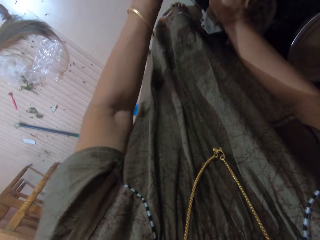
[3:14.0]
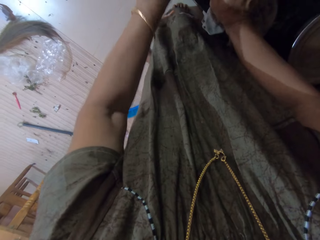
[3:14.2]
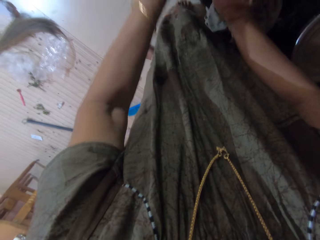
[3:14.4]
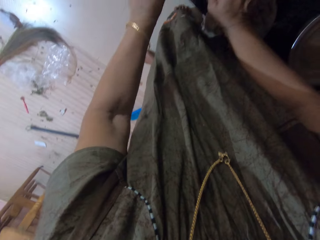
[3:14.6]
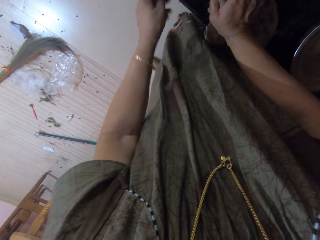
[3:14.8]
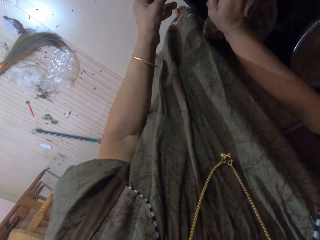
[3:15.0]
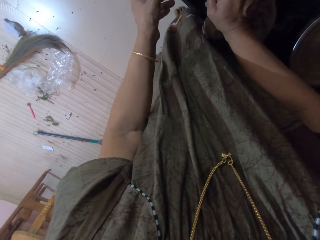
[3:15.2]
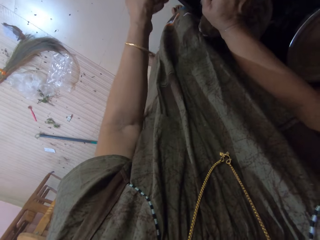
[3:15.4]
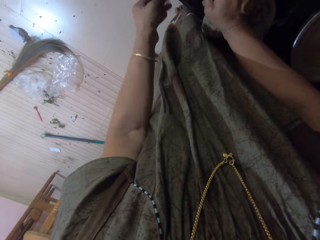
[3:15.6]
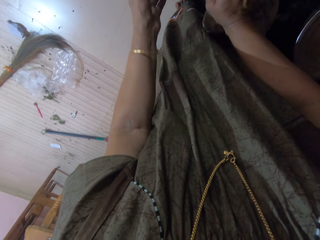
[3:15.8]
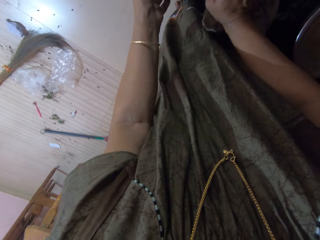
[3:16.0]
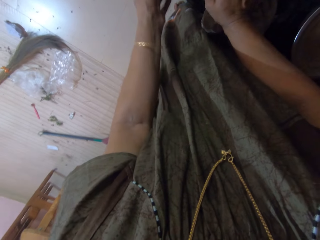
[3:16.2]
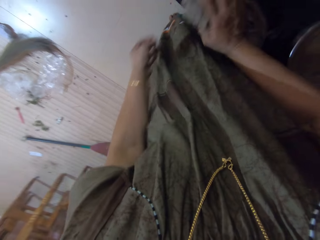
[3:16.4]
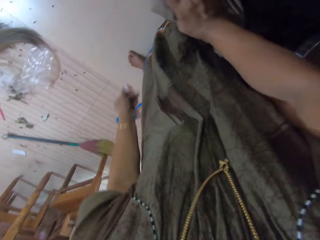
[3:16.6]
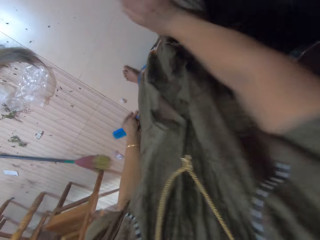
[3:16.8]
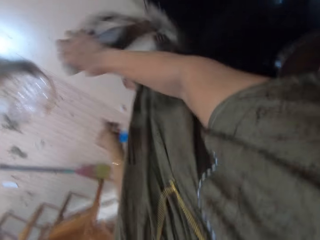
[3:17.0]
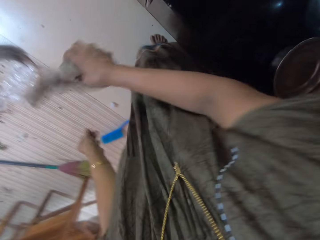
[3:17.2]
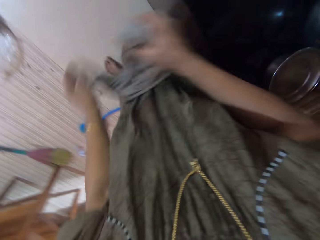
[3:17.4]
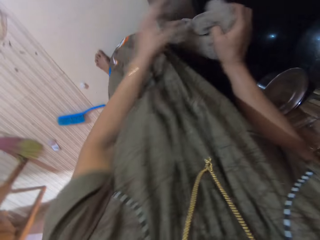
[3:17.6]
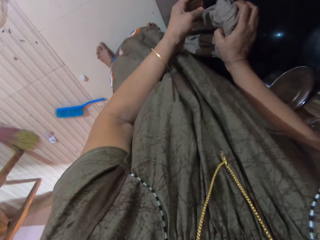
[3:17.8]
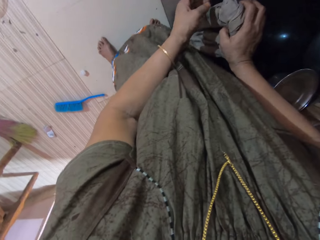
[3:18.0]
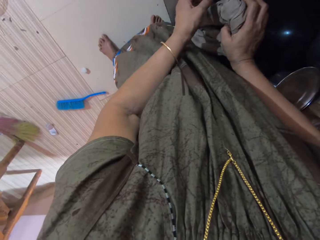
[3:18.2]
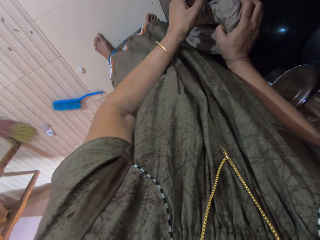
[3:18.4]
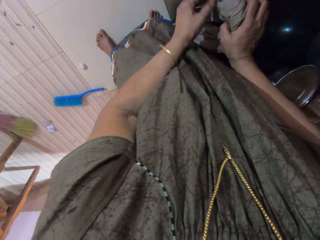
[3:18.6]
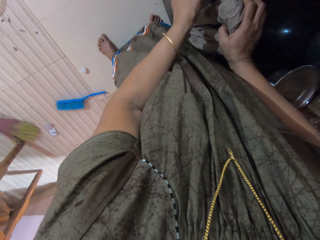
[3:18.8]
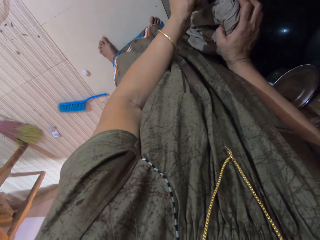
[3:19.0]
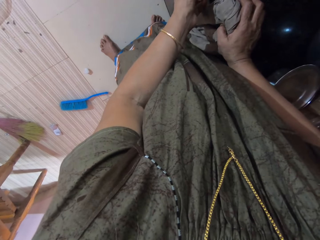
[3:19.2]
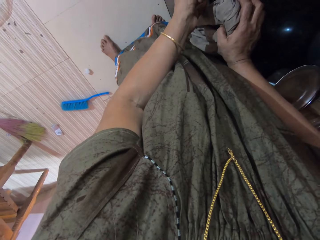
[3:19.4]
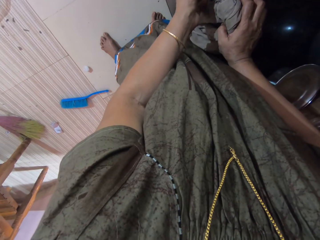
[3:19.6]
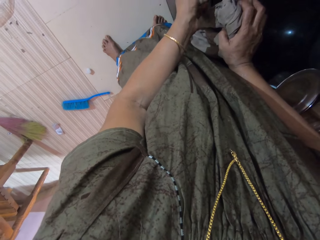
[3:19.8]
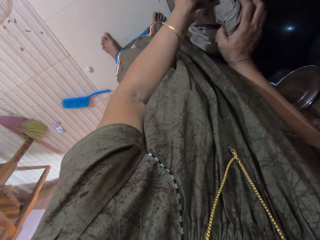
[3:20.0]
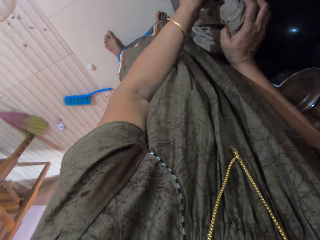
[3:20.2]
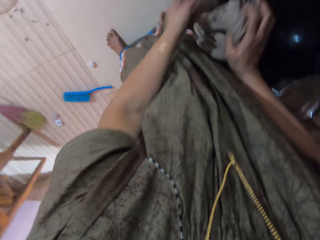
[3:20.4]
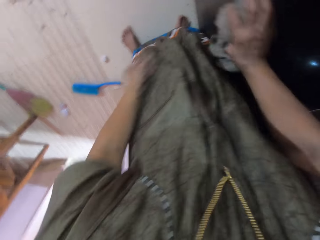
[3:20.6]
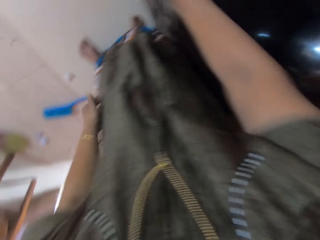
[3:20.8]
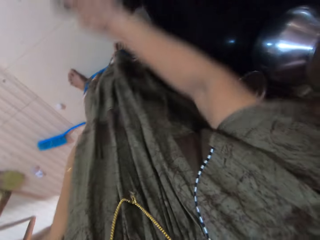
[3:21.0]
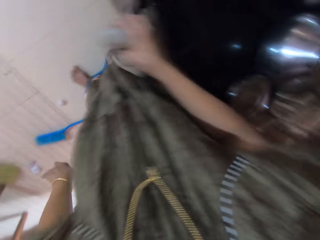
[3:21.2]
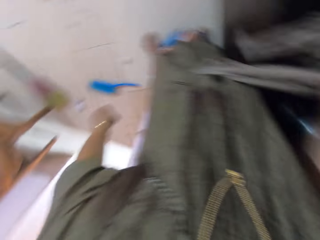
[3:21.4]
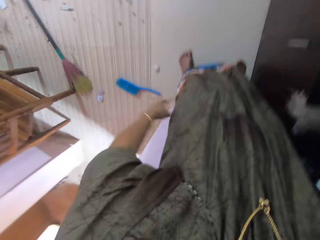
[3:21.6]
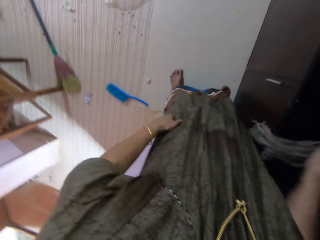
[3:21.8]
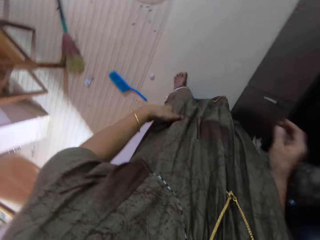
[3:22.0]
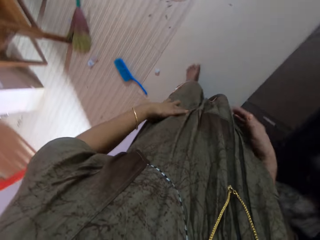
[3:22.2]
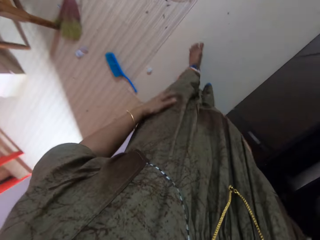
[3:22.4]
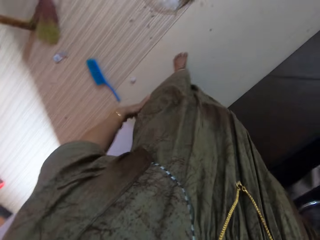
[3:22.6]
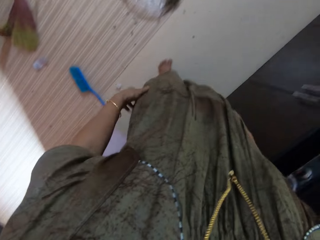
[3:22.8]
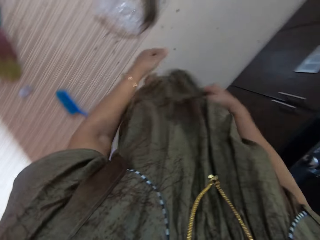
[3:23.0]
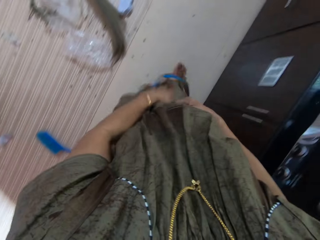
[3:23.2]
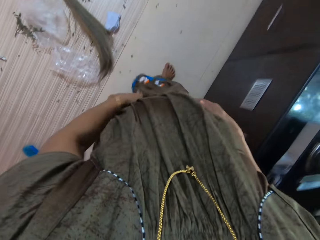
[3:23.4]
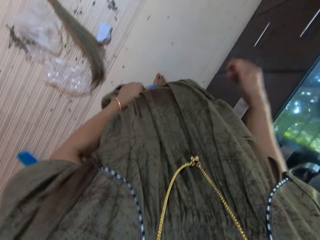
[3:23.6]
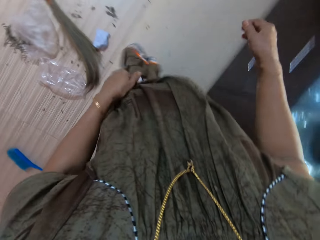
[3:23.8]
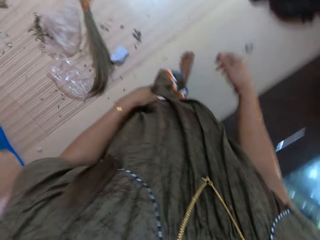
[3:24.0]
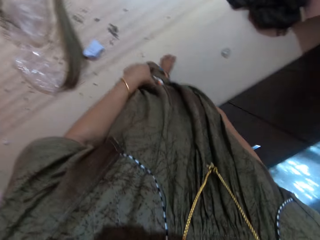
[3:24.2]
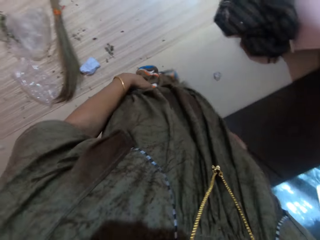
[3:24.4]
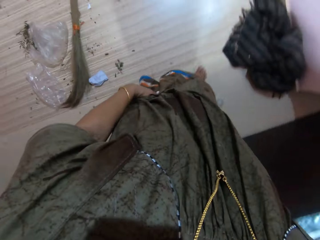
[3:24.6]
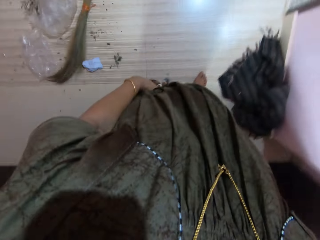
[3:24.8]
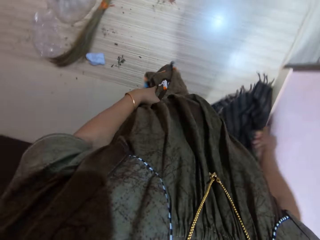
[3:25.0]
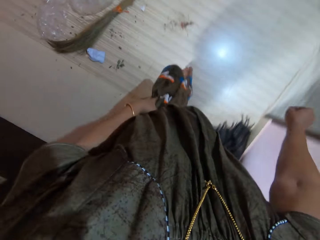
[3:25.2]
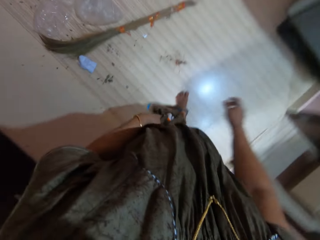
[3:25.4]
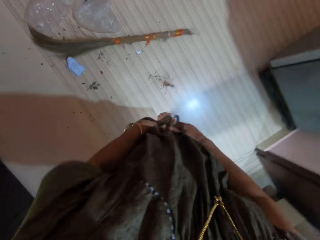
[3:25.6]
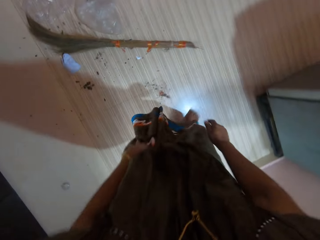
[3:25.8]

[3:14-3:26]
The camera wearer wipes the cooker with the piece of cloth. They touch the cooker. They wipe the cooker with the piece of cloth. They put the piece of cloth on the cooker. They step forward. They touch the cloth. They walk to the broom on the floor.

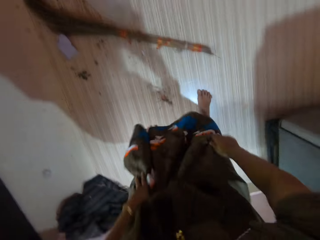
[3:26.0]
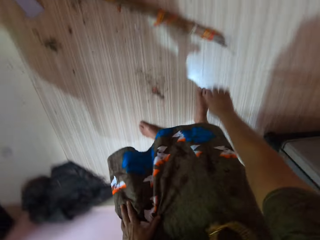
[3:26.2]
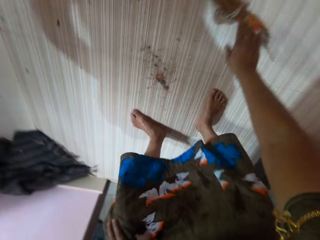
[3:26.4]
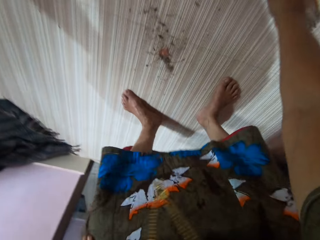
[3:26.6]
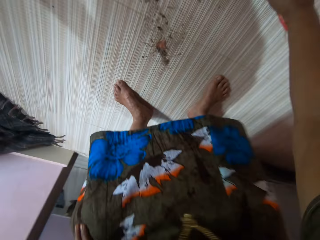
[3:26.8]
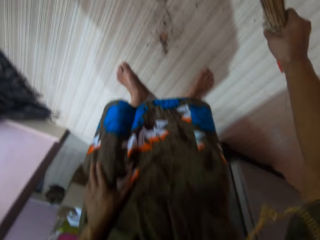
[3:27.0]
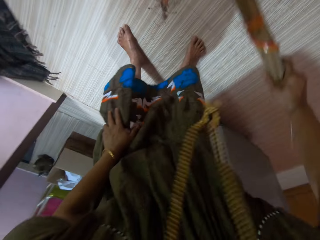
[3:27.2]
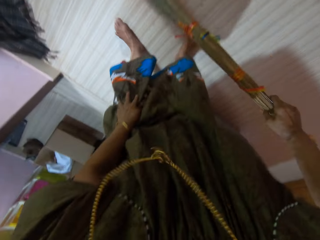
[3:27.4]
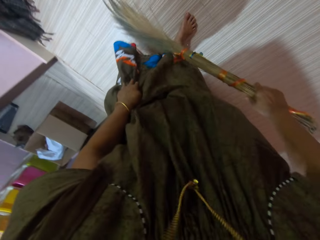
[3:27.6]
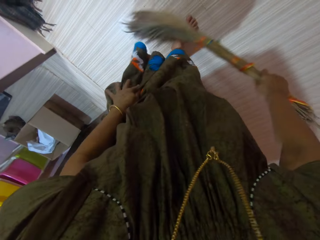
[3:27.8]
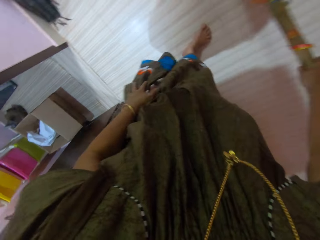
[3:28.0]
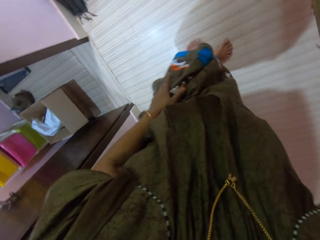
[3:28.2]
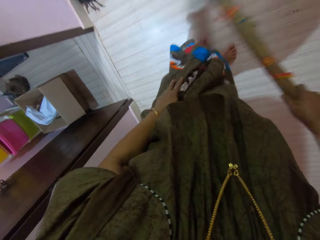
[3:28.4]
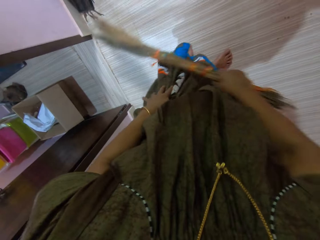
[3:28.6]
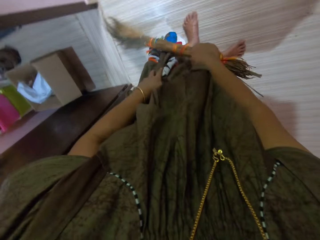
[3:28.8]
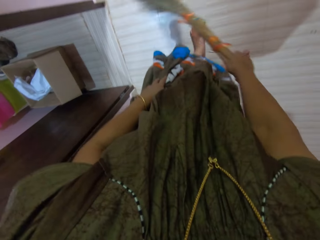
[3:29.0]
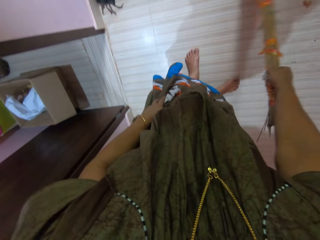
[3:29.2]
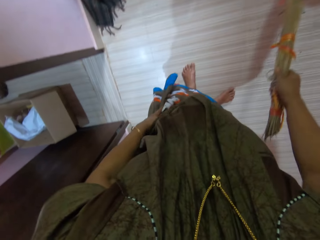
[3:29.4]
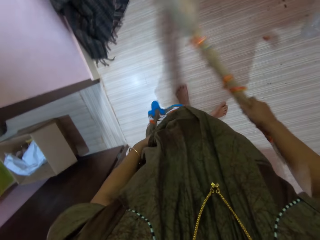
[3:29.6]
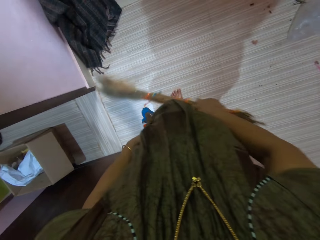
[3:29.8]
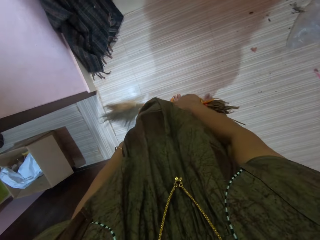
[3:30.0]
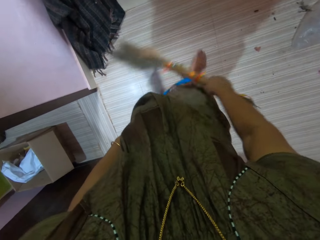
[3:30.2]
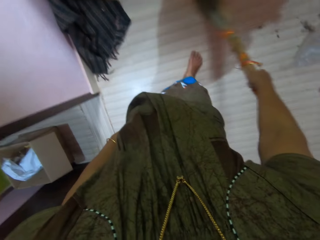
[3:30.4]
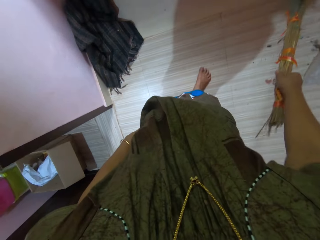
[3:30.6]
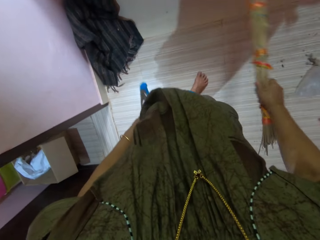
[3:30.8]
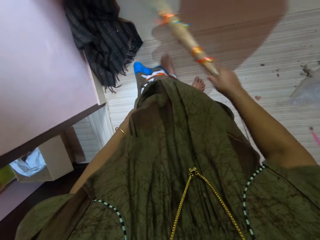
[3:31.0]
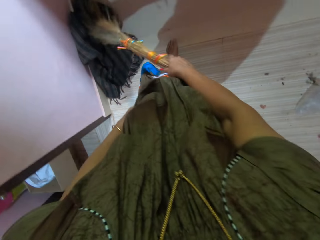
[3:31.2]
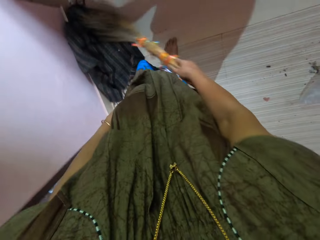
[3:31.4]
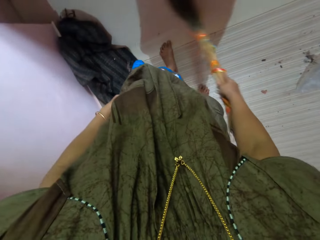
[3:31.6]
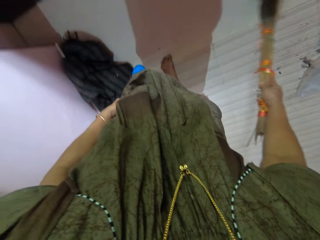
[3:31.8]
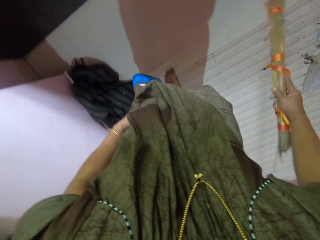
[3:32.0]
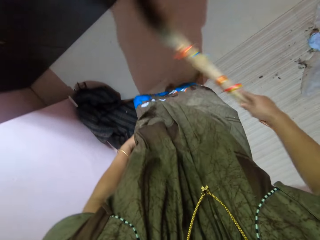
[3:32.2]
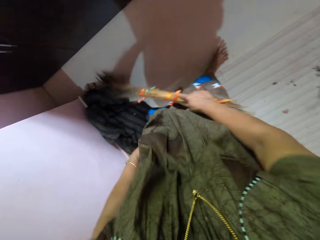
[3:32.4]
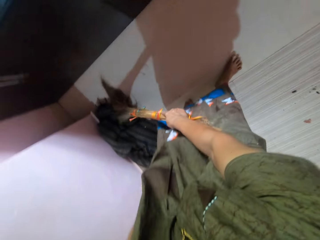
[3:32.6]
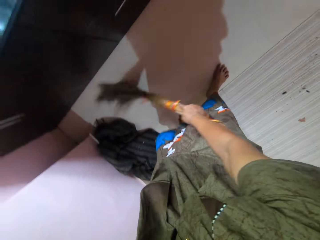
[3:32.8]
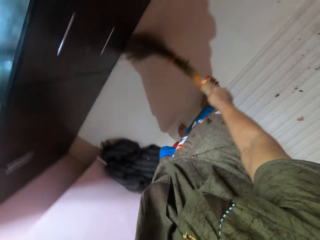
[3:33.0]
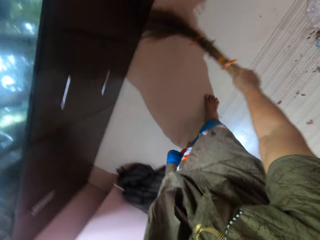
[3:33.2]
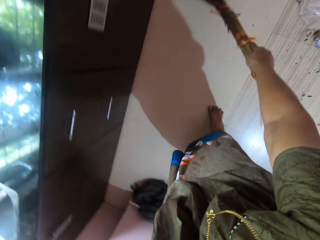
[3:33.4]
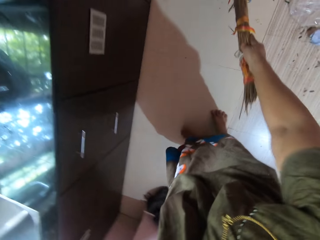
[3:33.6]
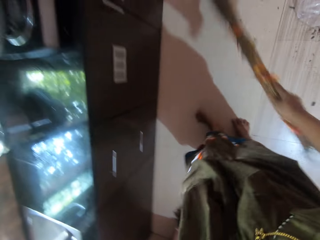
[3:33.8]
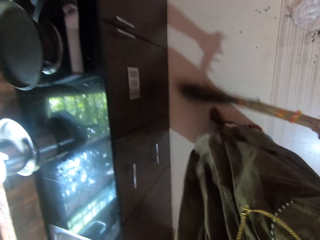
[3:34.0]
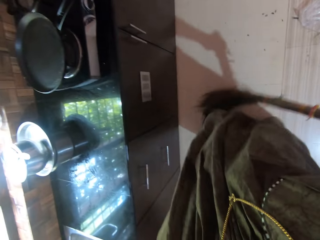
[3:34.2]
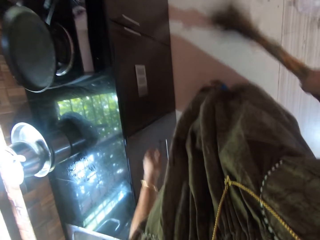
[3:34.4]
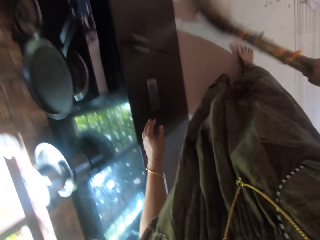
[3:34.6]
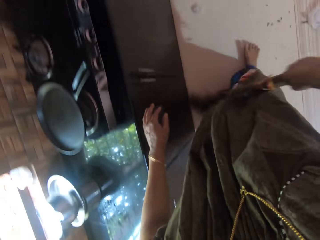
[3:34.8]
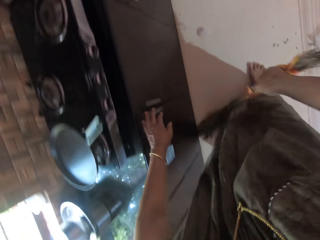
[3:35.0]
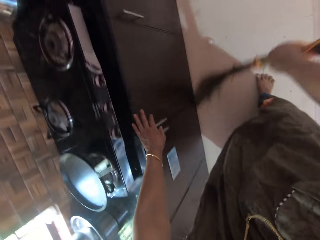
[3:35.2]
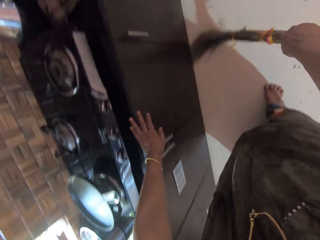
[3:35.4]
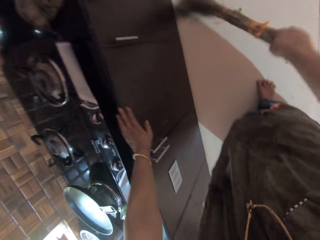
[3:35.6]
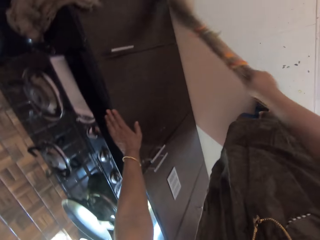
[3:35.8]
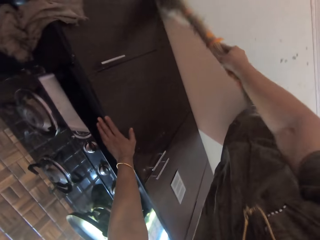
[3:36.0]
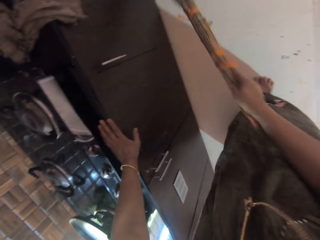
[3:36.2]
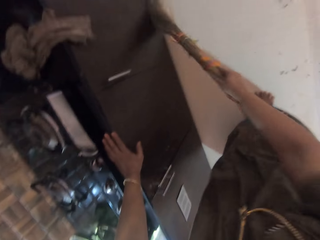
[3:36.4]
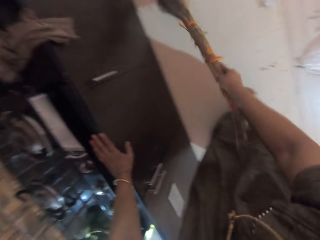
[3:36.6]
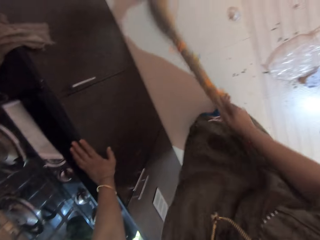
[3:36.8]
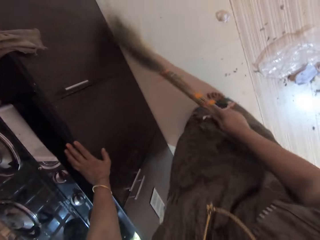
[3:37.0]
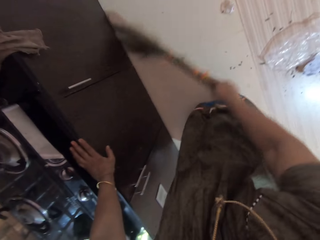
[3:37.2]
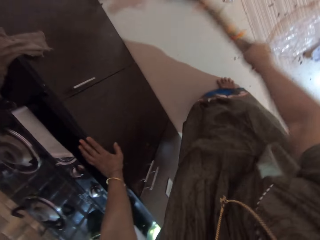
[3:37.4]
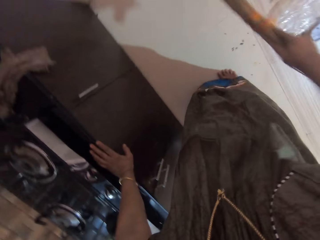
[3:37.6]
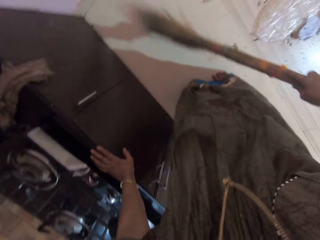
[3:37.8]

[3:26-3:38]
The camera wearer picks up the broom from the floor. He sweeps the floor with the broom. He steps forward. He touches the cabinet. He holds the drawer underneath the electric cooker with his left hand.
